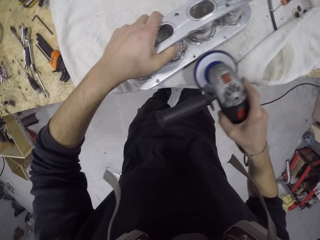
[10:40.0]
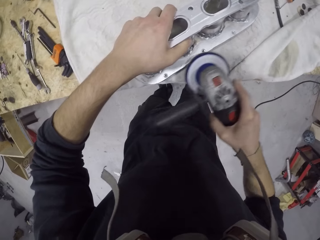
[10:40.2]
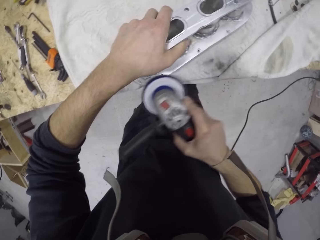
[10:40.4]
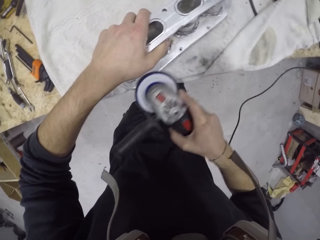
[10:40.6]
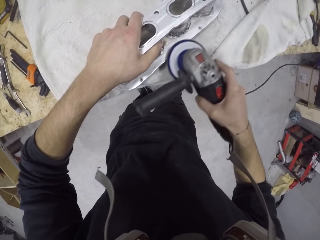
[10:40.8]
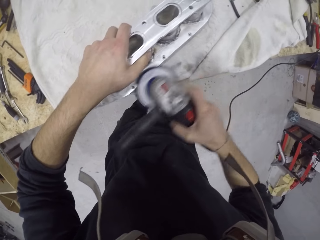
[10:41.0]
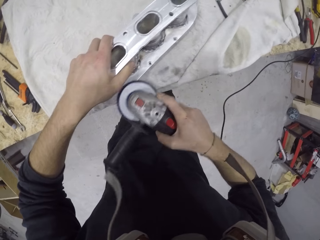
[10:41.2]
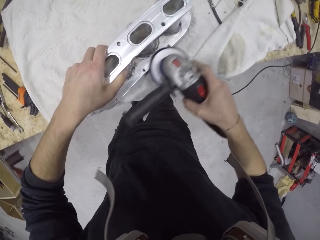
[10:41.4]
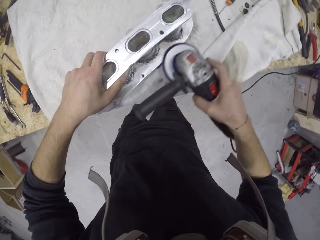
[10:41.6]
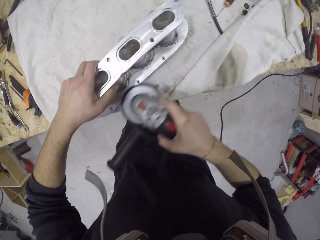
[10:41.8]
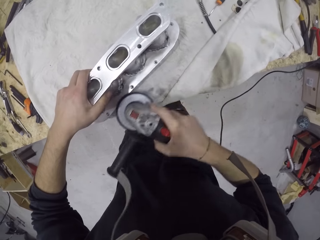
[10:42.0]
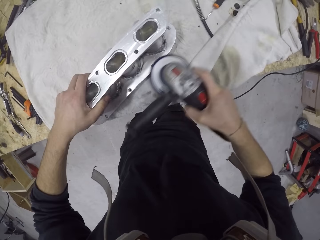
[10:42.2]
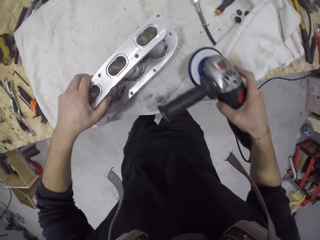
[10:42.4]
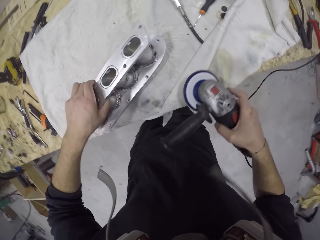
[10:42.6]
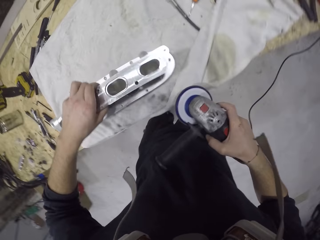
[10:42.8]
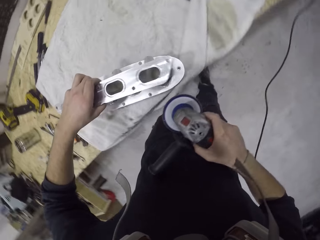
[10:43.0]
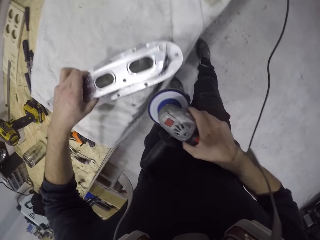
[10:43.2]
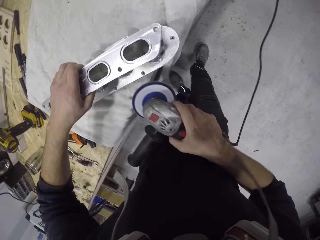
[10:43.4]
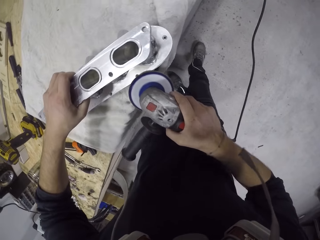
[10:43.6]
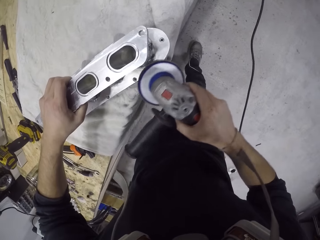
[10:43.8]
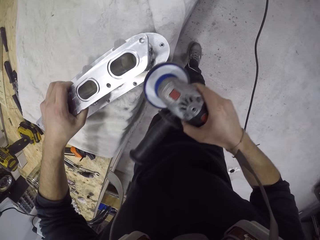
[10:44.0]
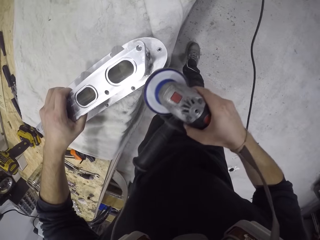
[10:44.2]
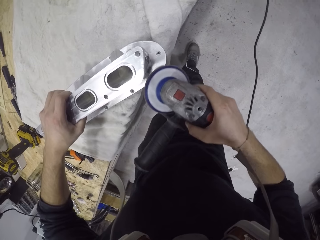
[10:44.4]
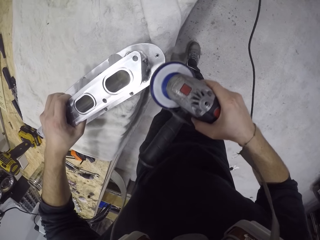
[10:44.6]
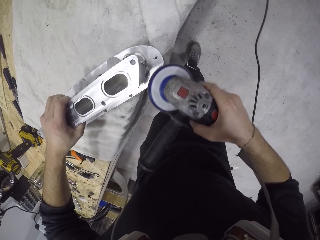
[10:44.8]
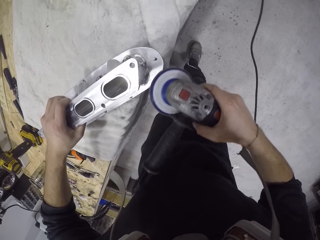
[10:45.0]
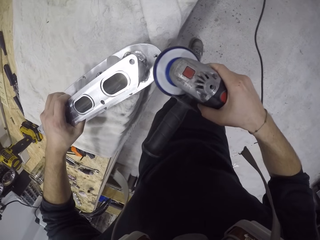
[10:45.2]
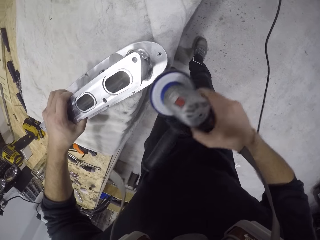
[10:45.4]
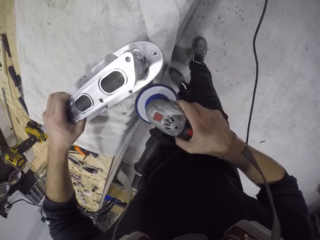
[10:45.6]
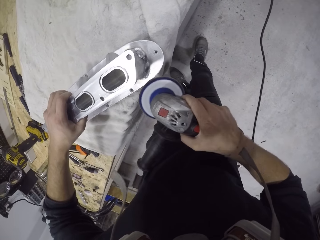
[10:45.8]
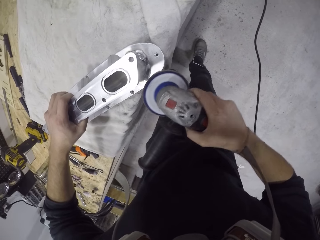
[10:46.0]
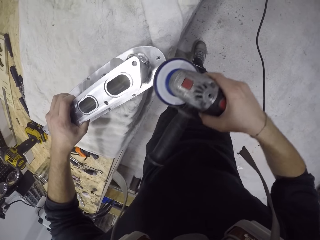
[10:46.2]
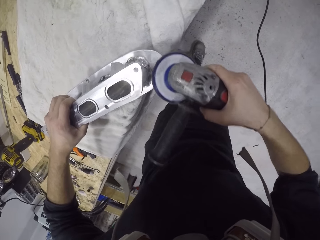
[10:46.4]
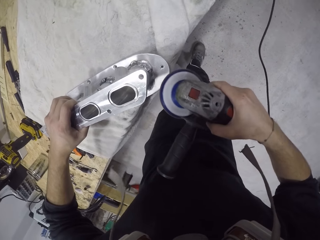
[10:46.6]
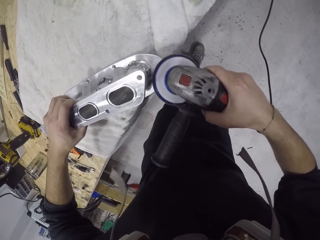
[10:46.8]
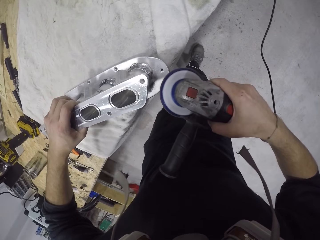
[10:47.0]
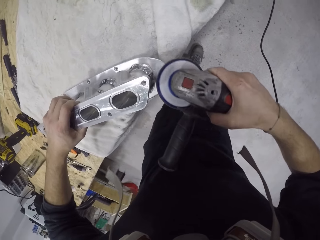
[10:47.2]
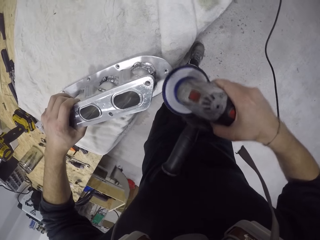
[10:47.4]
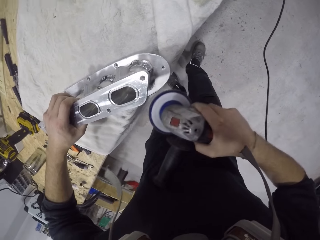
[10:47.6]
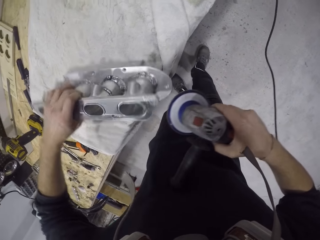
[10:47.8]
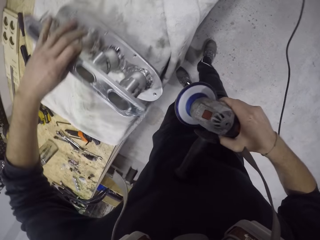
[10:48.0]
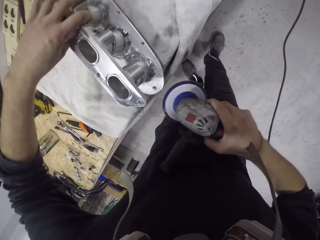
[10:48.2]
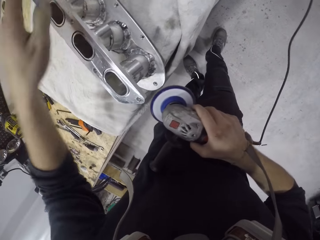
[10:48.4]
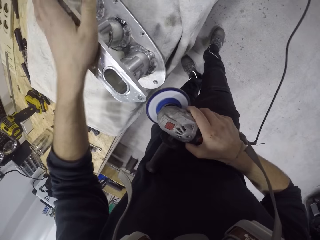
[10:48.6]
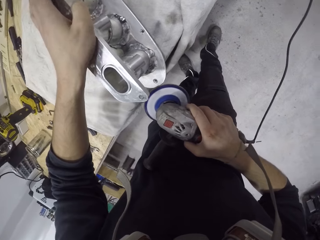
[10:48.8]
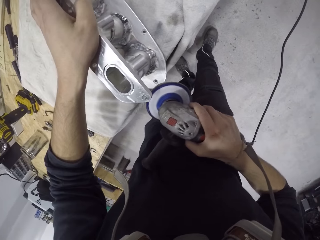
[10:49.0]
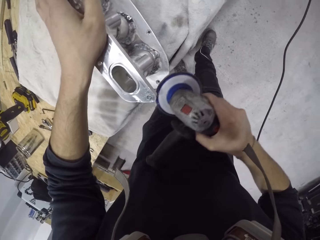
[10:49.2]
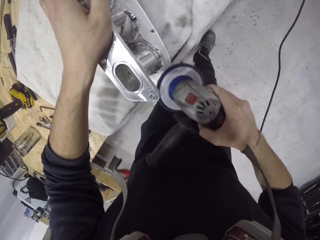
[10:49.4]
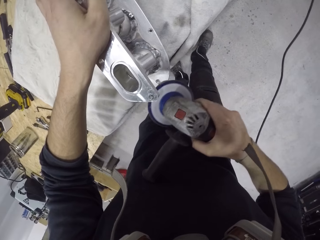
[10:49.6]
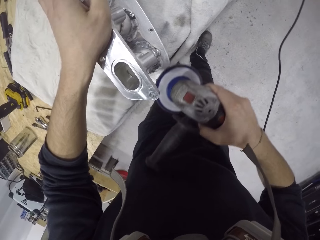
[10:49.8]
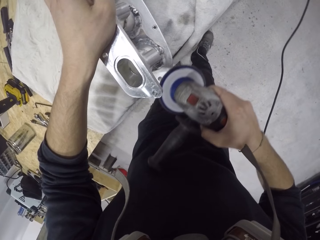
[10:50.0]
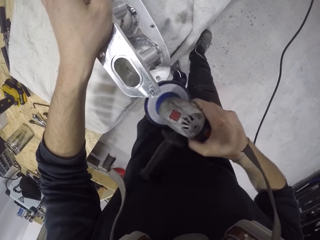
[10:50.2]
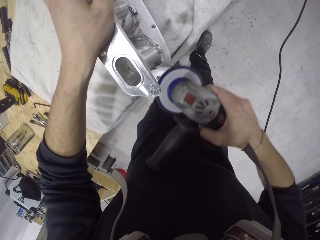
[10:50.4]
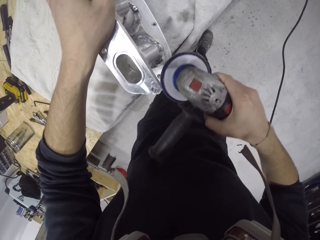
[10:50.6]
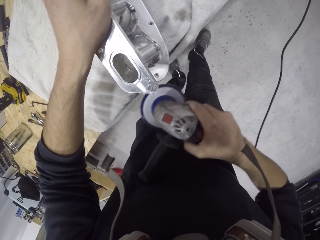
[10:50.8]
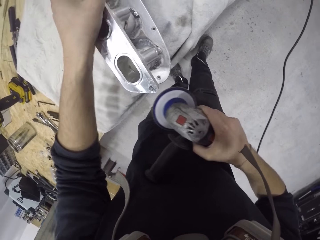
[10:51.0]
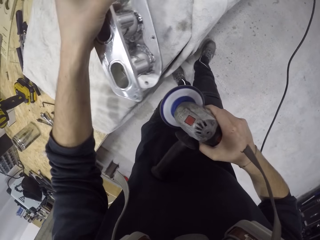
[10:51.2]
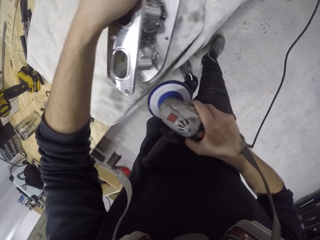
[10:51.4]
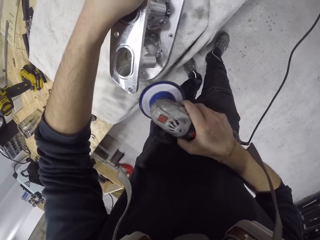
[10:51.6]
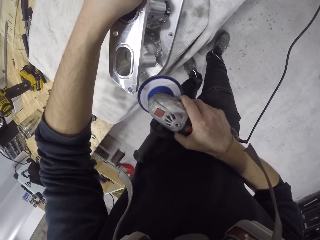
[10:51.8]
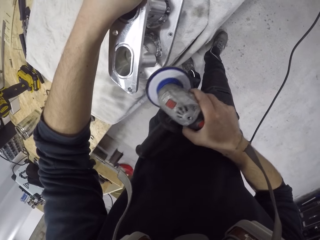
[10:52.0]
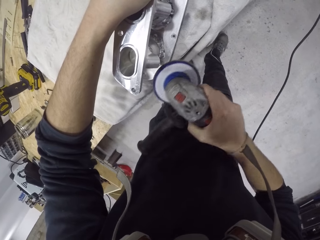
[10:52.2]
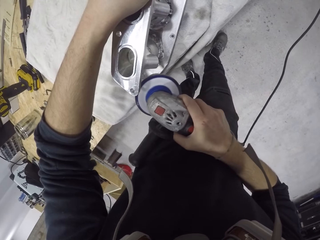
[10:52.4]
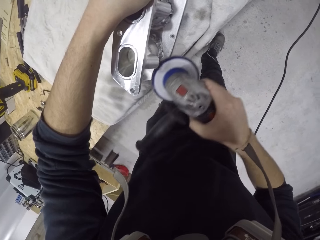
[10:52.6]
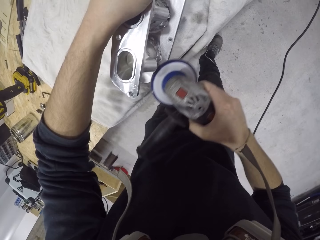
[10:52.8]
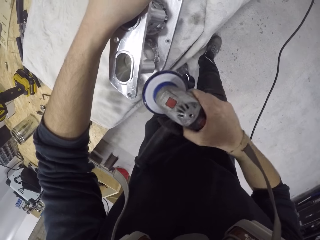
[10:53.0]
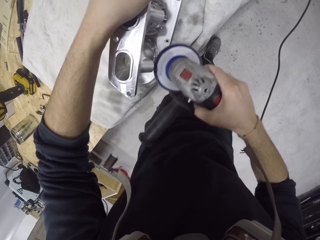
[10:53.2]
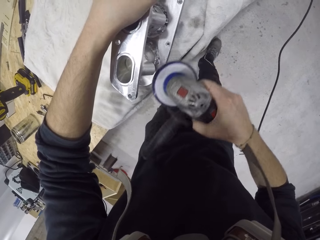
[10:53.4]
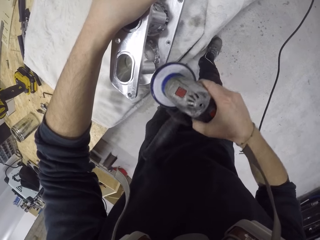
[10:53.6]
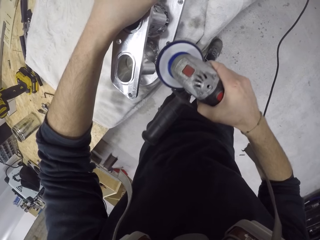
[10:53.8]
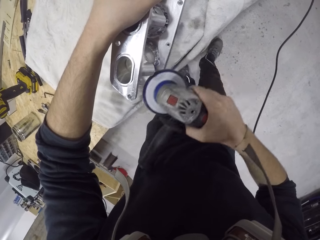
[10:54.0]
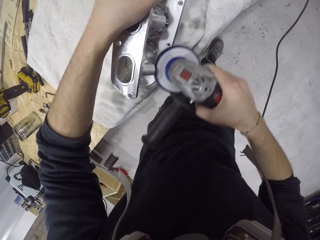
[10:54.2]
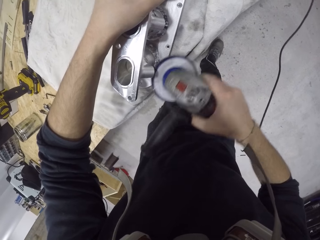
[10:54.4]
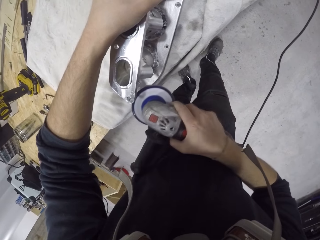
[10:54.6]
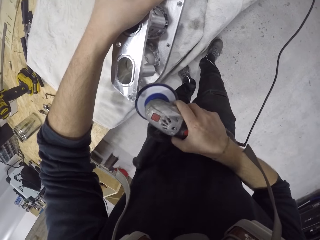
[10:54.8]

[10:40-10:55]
The camera wearer moves the inlet manifold on the table with his left hand. He smoothens the inlet manifold on the table with the angle grinder with his right hand. He moves the inlet manifold on the table with his left hand. He places his left hand on the inlet manifold on the table. He smoothens the inlet manifold on the table with the angle grinder with his right hand. He moves the inlet manifold on the table with his left hand. He smoothens the inlet manifold on the table with the angle grinder with his right hand.

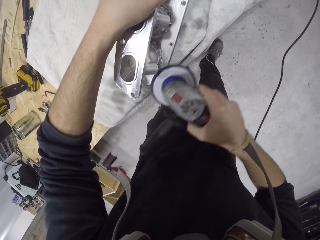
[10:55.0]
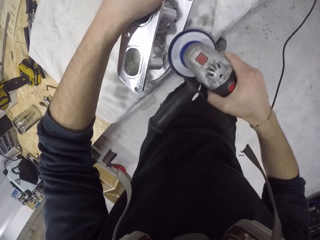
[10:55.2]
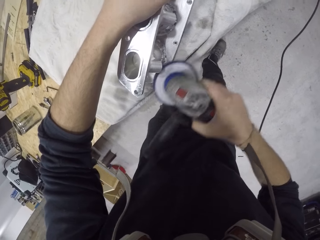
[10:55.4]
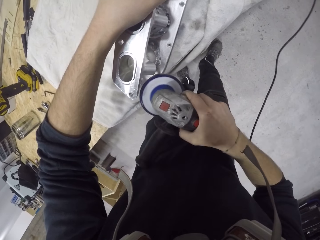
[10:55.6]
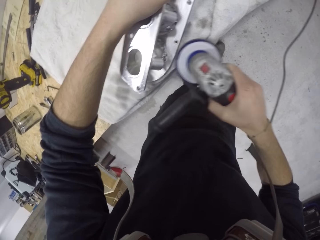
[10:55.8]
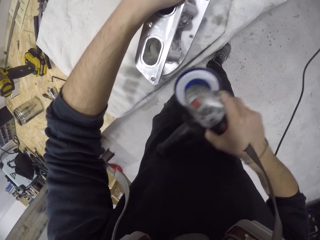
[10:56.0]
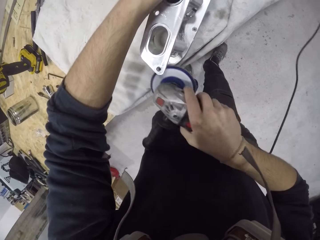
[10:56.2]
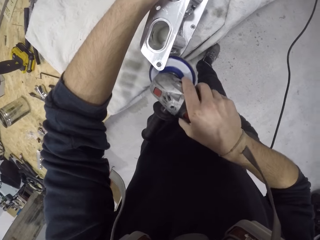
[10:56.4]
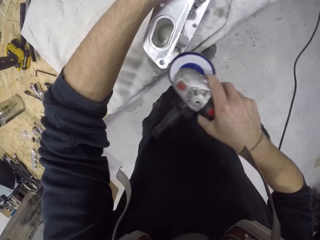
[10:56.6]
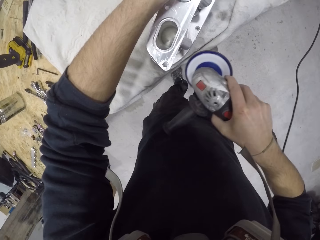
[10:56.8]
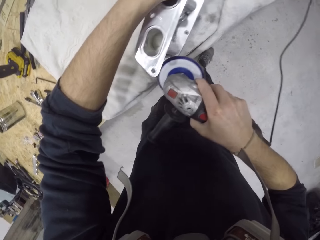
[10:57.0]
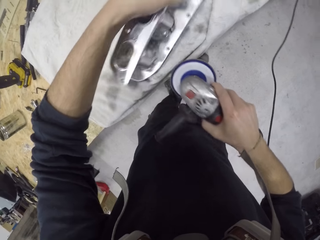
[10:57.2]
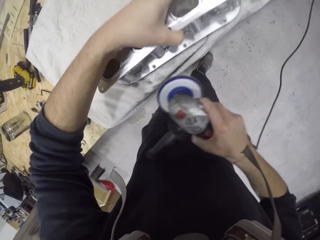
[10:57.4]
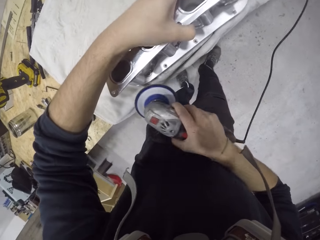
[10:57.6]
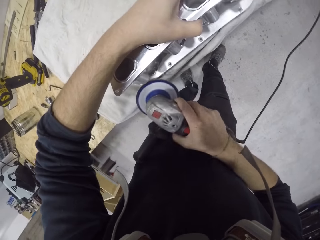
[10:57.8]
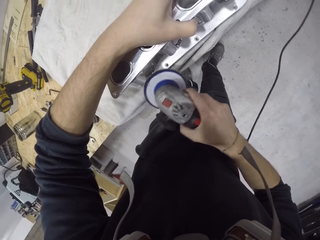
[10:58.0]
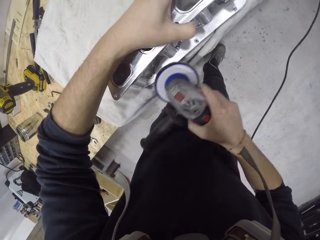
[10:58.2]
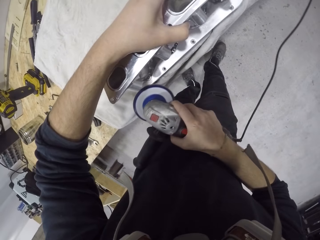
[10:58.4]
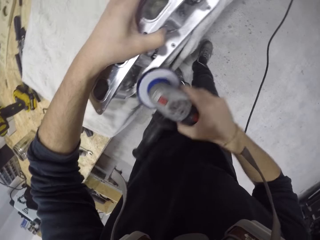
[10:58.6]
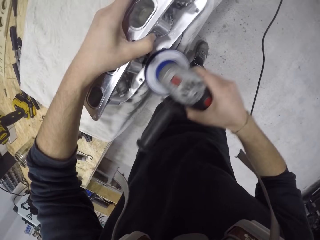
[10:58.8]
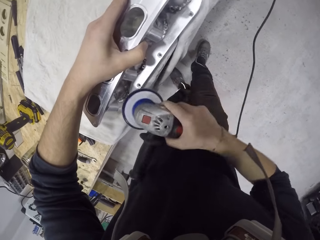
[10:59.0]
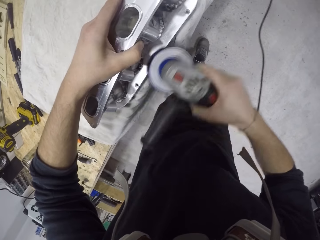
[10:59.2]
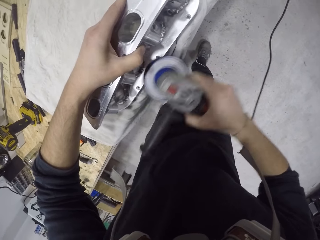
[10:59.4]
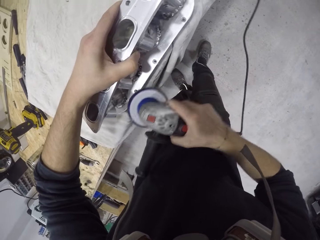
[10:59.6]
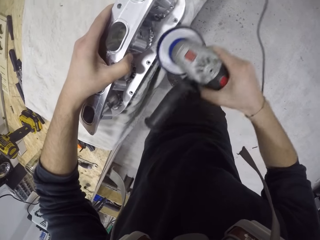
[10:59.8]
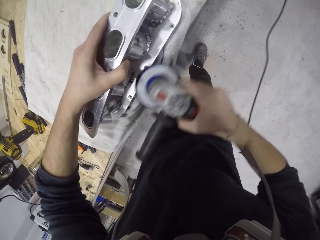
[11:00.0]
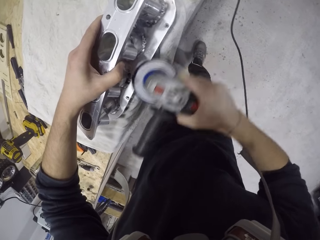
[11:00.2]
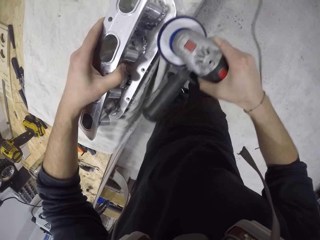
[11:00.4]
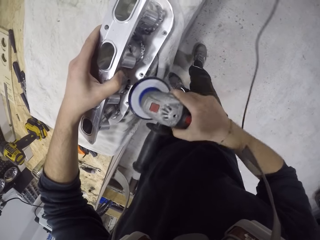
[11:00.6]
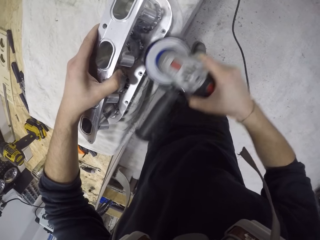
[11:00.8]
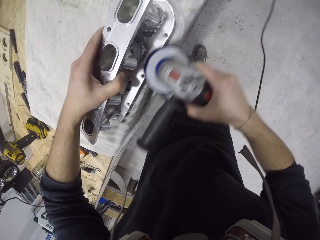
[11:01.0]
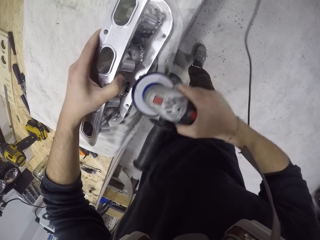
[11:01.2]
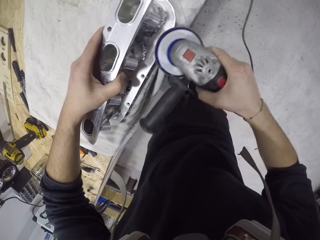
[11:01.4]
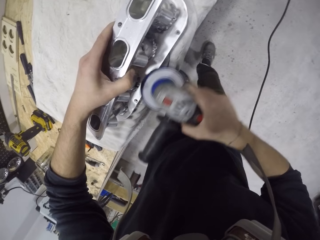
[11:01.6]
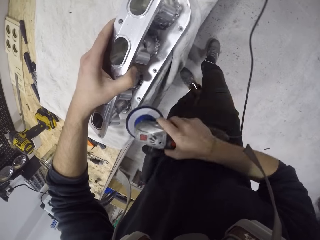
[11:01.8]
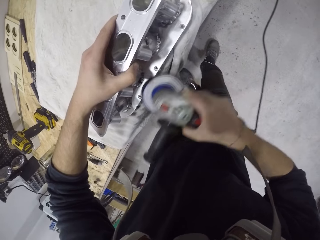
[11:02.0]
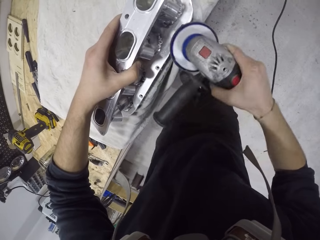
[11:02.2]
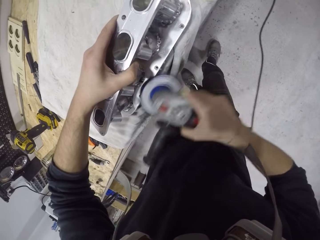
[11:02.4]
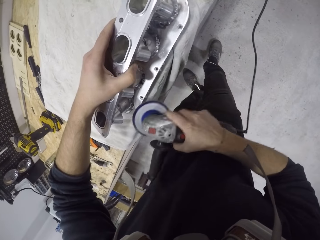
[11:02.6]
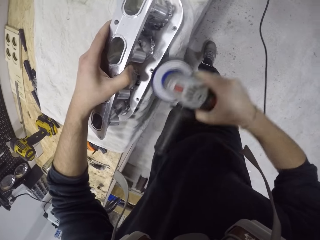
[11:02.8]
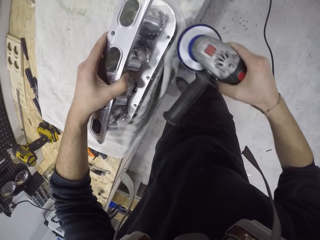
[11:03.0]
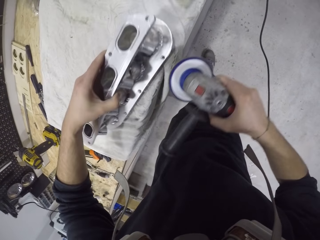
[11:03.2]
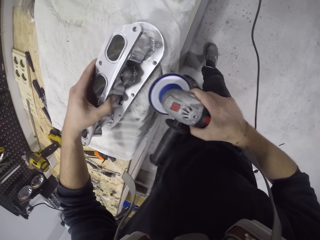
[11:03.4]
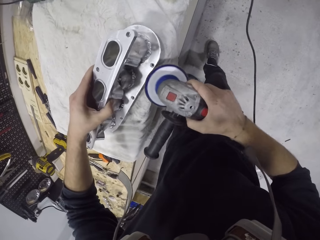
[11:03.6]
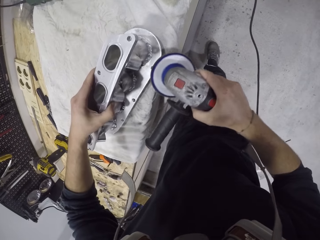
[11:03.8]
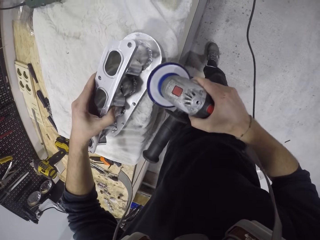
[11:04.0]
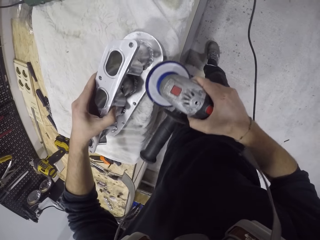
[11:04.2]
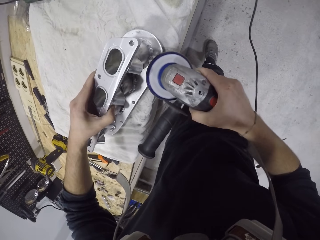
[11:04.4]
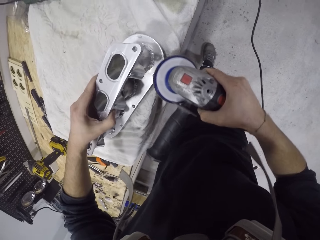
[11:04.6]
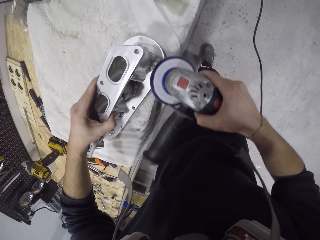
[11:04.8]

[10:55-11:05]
The camera wearer moves the inlet manifold on the table with his left hand. He smoothens the inlet manifold on the table with the angle grinder with his right hand. He moves the inlet manifold on the table with his left hand. He smoothens the inlet manifold on the table with the angle grinder with his right hand.
